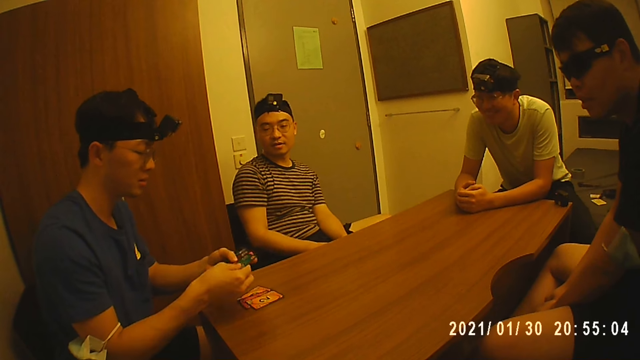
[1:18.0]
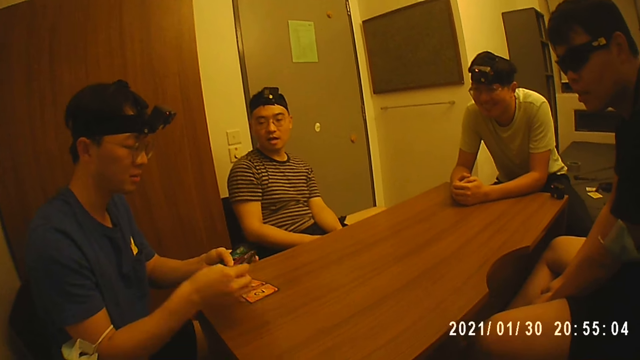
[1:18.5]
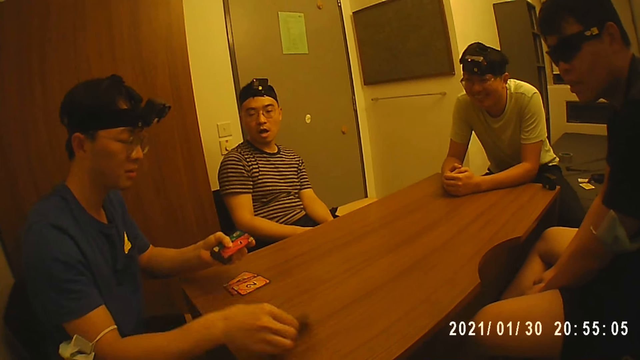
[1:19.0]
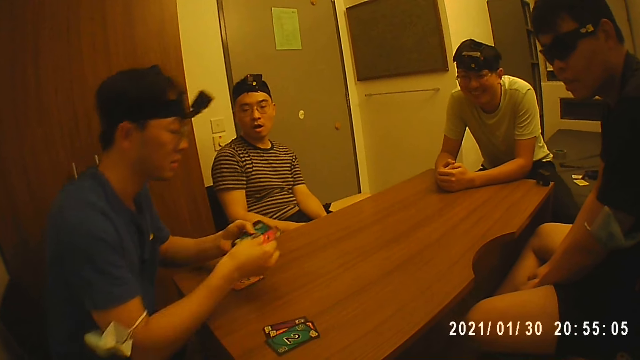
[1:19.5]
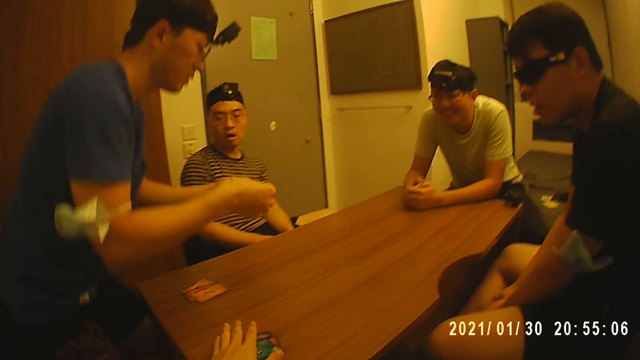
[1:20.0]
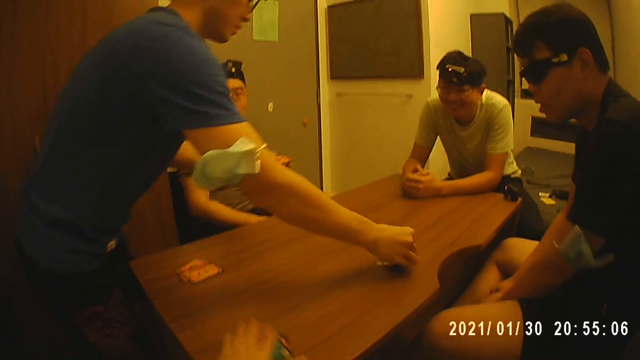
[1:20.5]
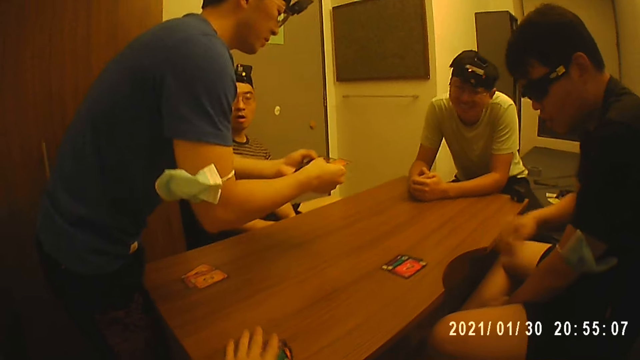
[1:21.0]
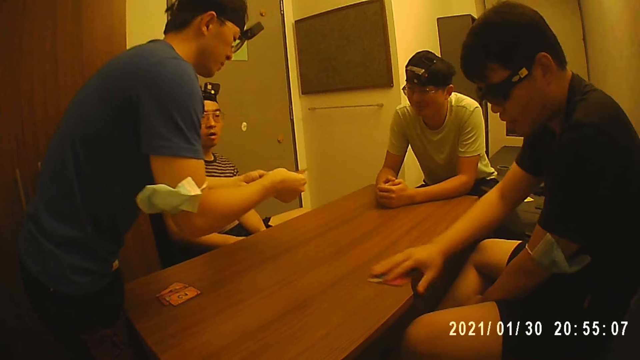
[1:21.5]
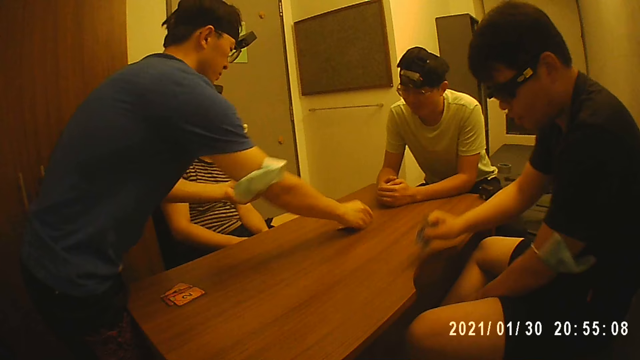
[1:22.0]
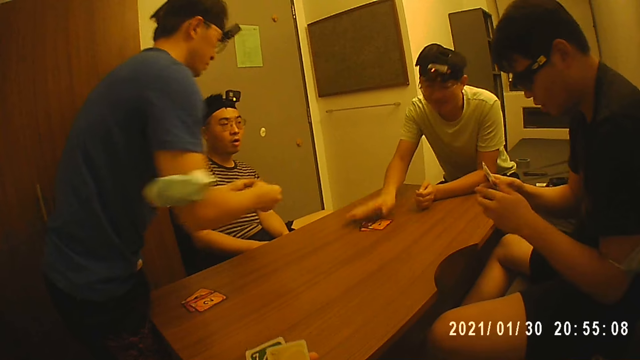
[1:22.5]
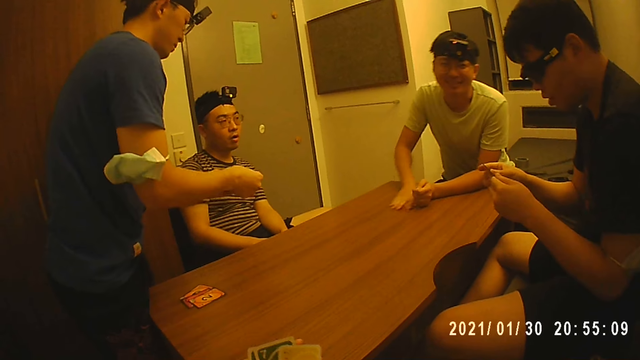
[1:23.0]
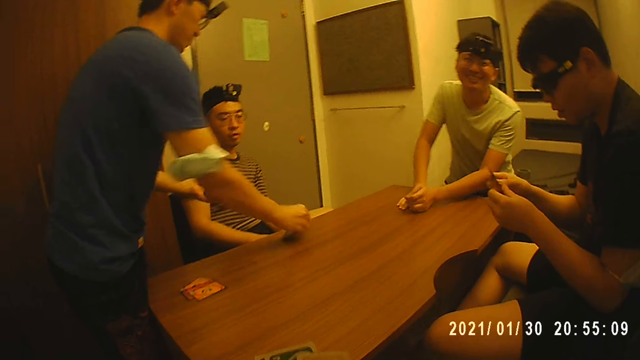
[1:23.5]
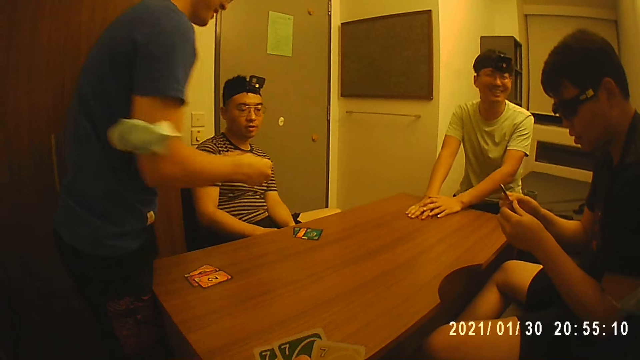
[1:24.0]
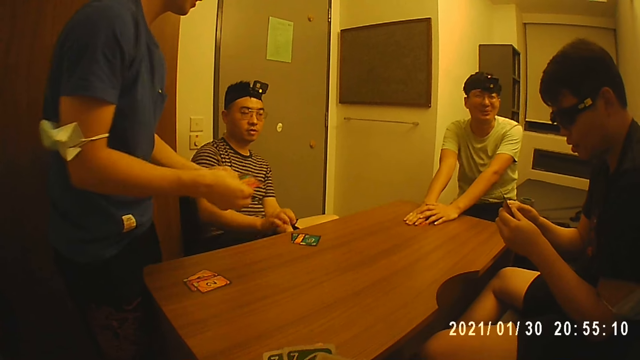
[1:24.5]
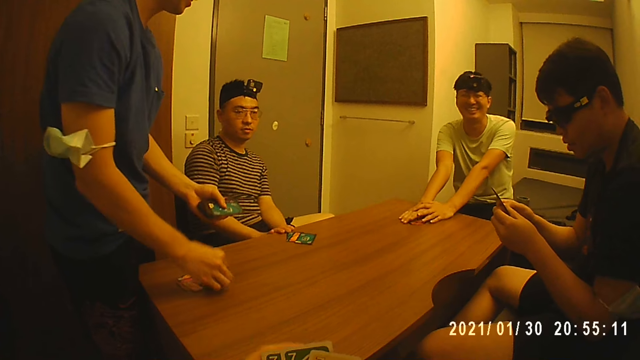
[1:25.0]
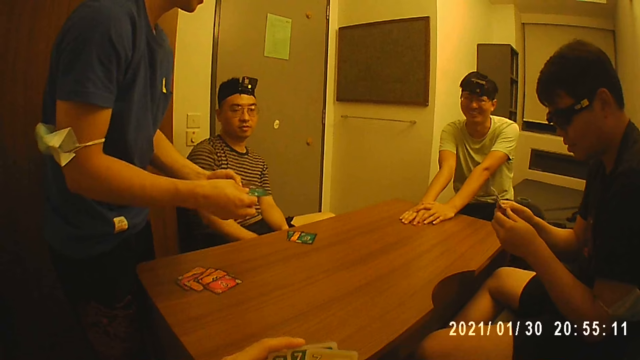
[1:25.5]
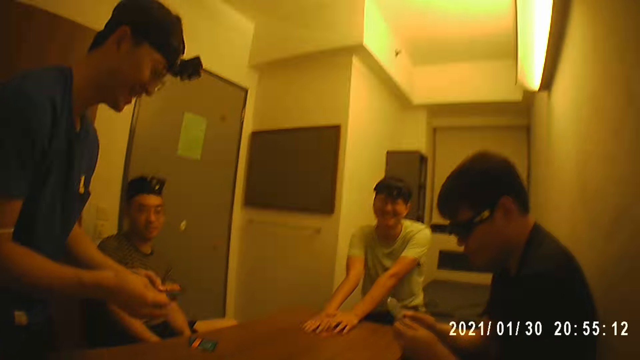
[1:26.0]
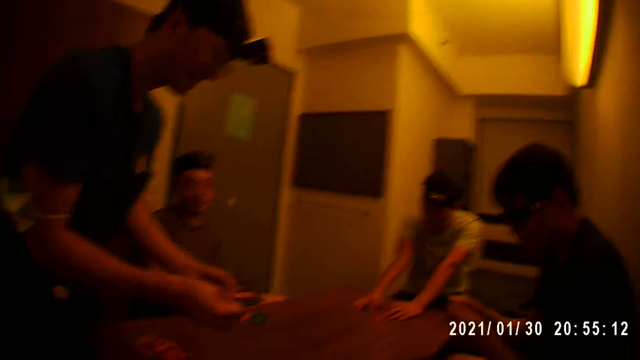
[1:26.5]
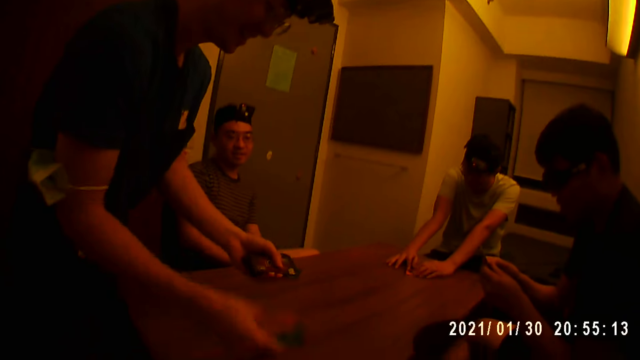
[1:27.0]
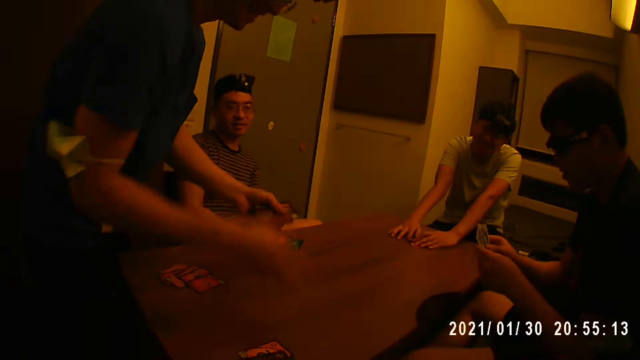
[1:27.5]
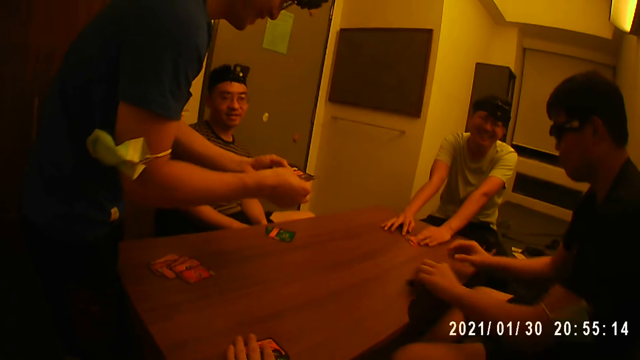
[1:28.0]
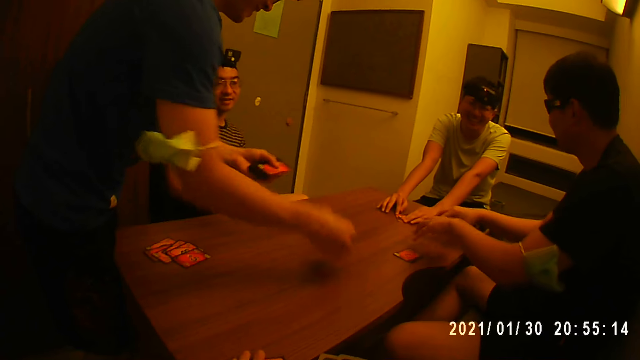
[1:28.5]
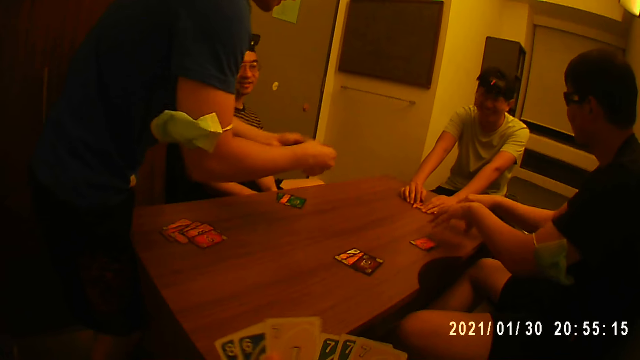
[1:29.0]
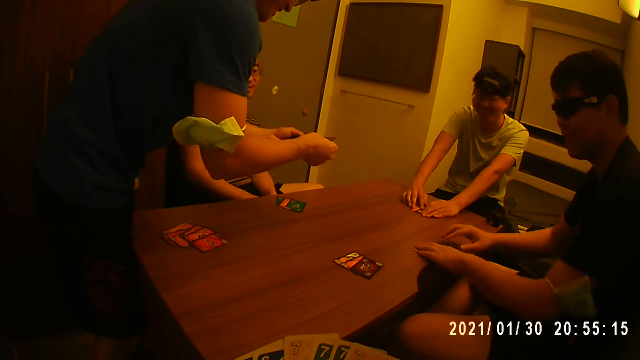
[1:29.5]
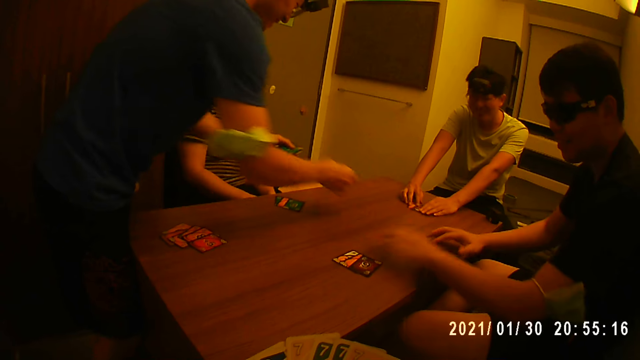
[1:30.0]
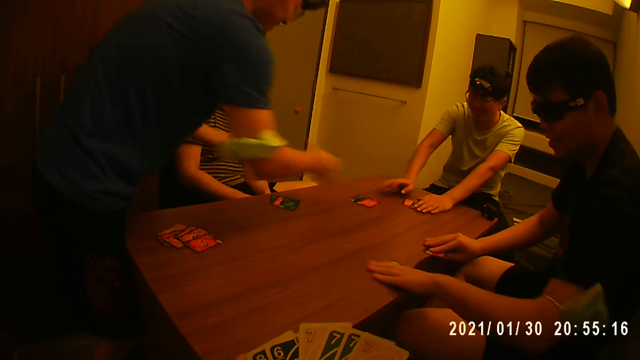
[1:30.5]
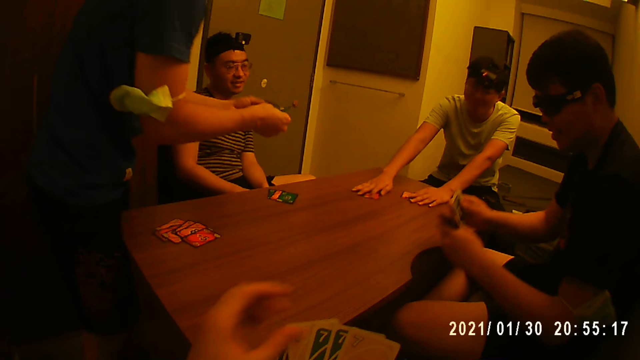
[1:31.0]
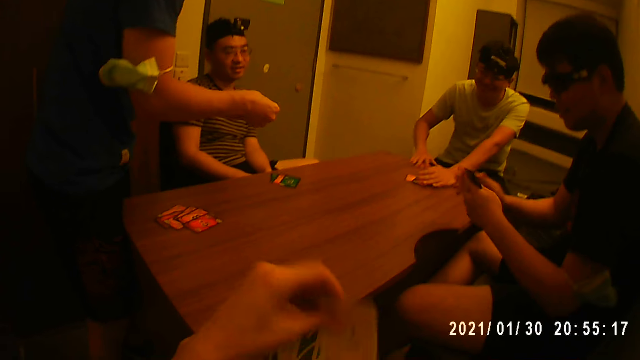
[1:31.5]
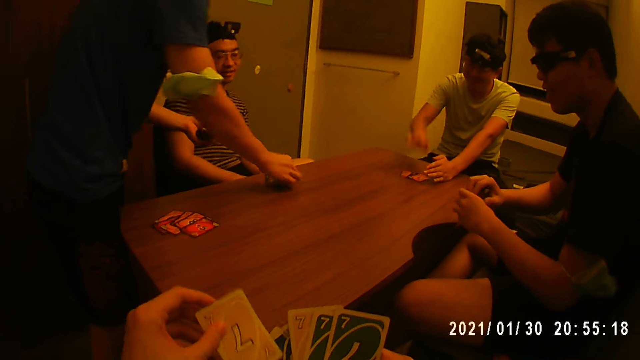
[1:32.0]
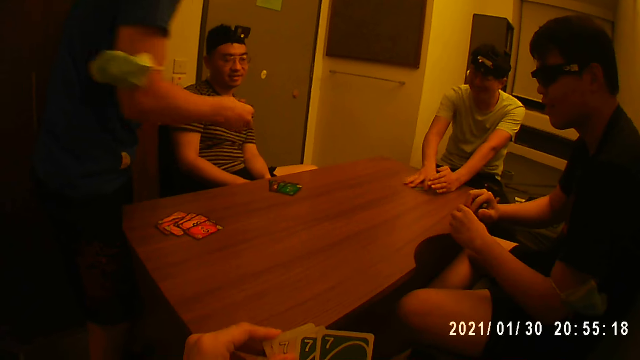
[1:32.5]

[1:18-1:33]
A person places cards on the table. The camera wearer picks up the cards. The person places cards on the table. Another person picks up the cards. The first person places cards on the table. Another person picks up the cards. The first person repeatedly places cards on the table. The second person picks up the cards. The first person places cards on the table. They place cards on the table again.

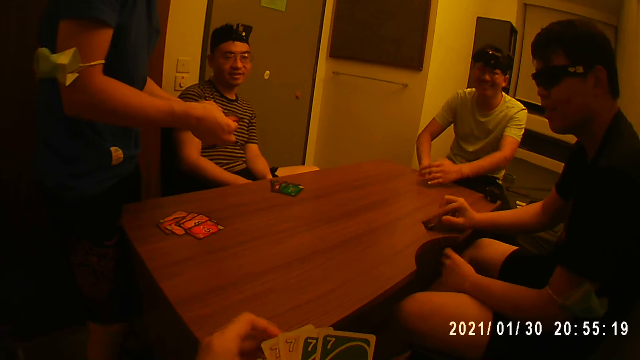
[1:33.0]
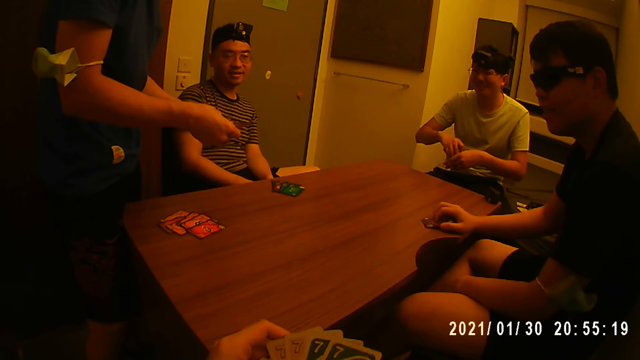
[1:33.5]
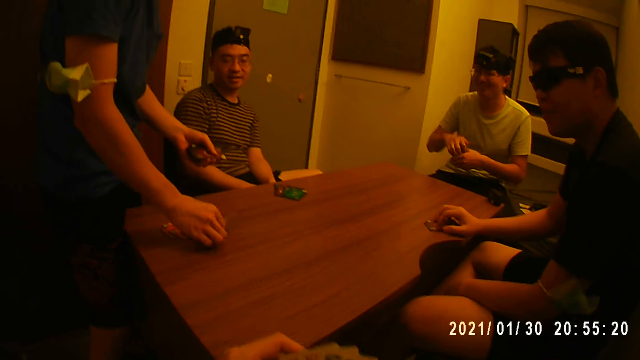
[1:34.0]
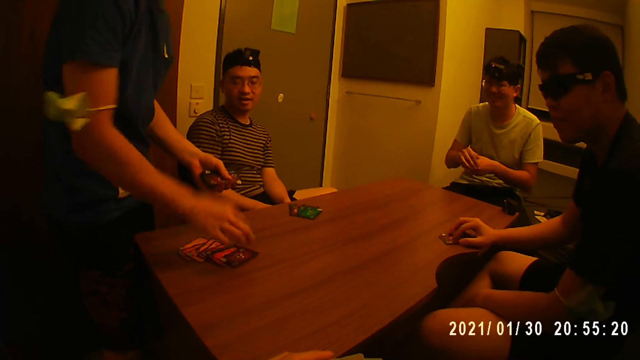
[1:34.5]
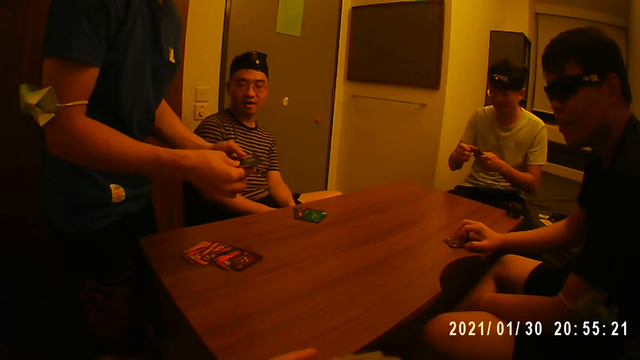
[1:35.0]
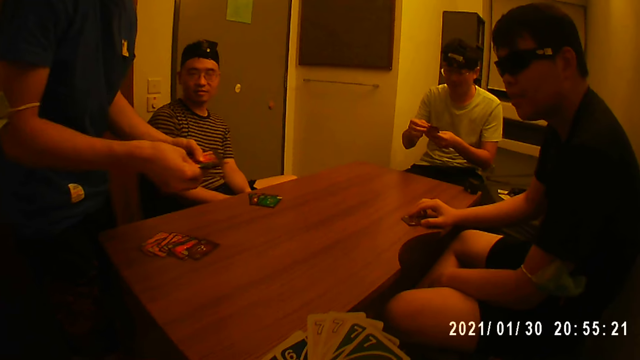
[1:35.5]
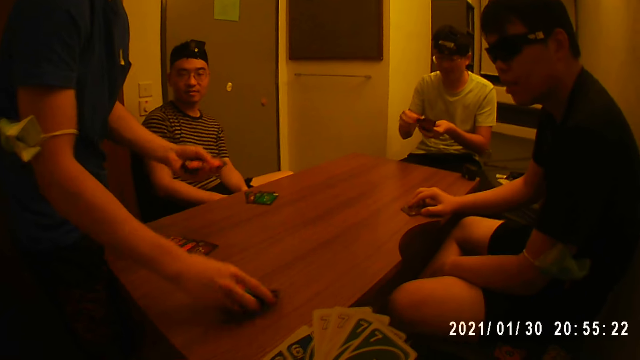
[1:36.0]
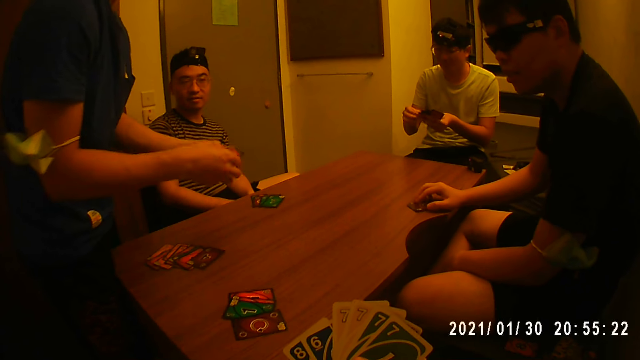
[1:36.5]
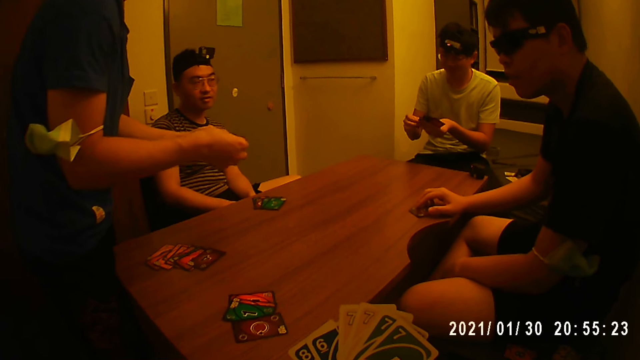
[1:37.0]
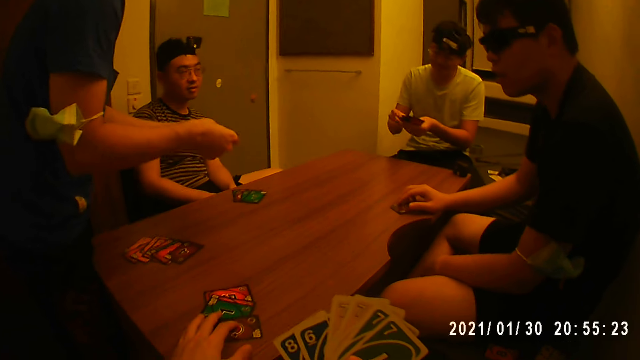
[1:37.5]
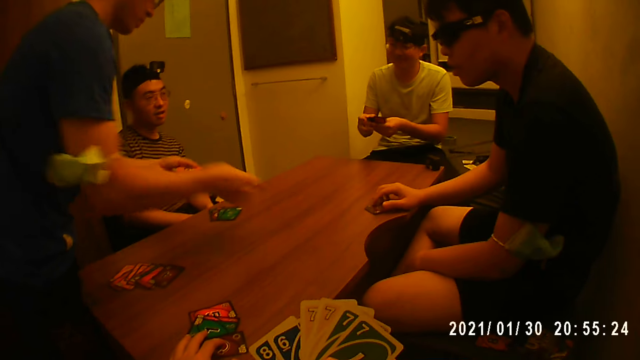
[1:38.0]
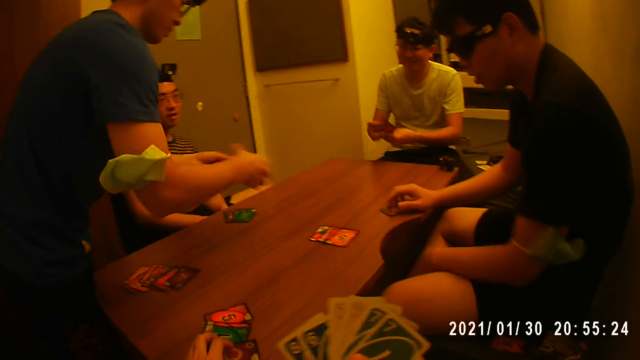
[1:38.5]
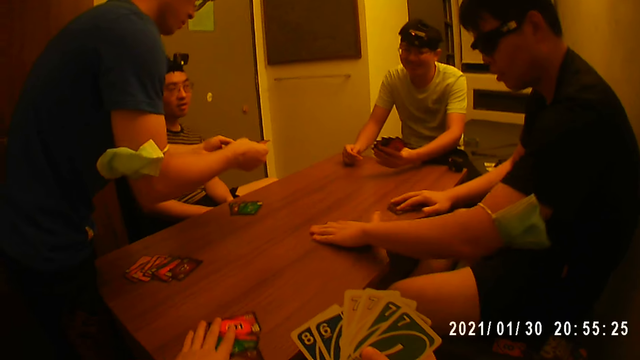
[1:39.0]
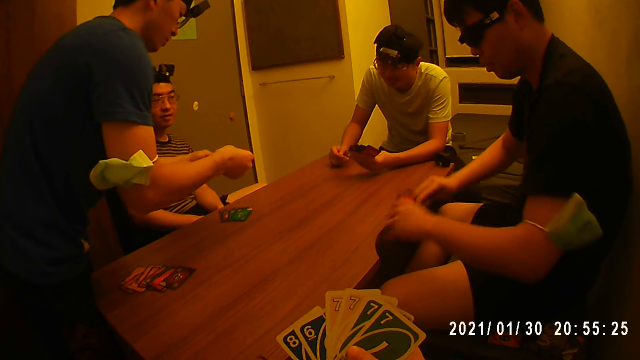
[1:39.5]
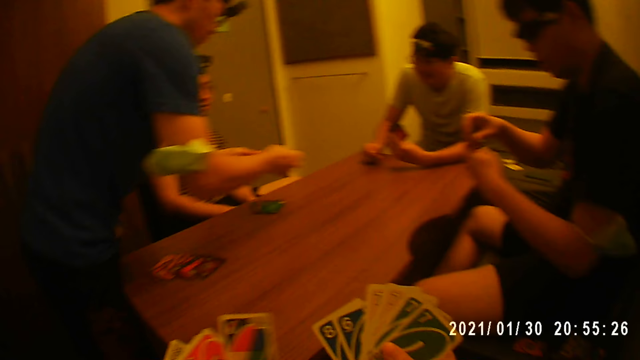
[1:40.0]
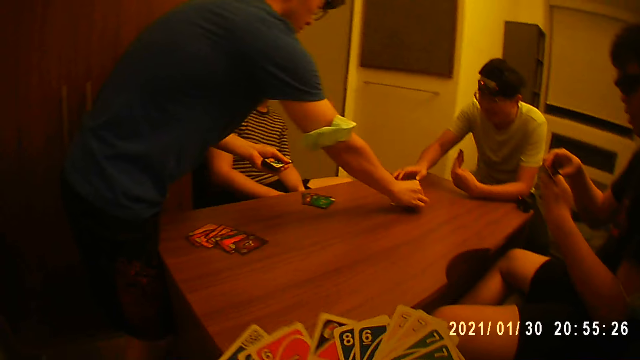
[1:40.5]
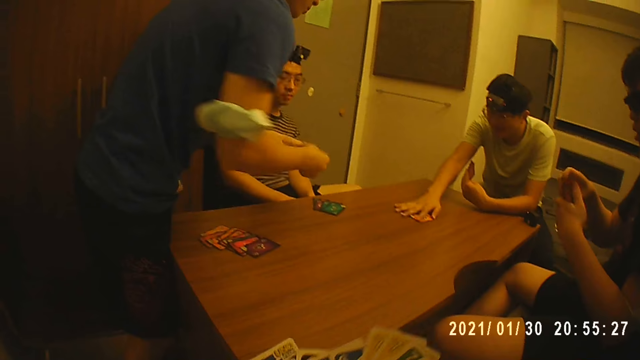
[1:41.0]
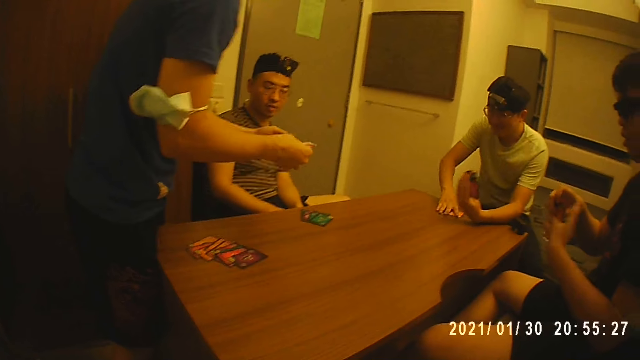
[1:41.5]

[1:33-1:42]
A person repeatedly places cards on the table. Another person picks up the cards. The first person places cards on the table.
